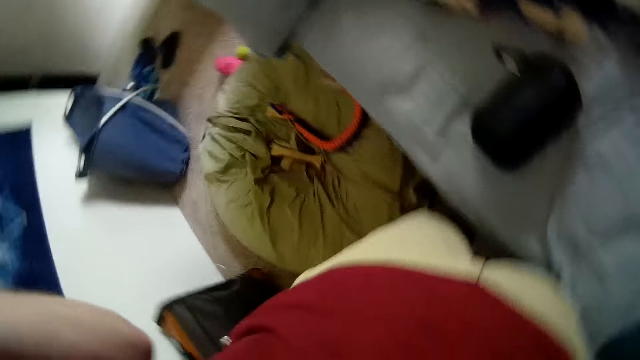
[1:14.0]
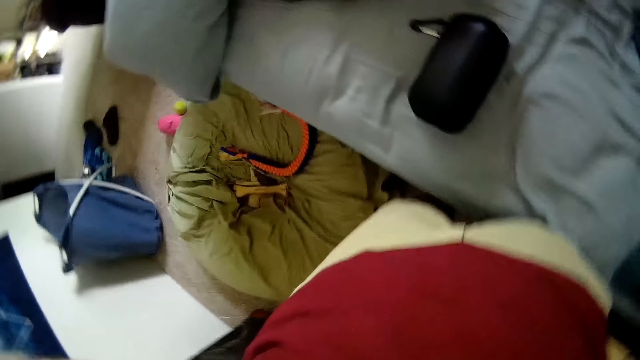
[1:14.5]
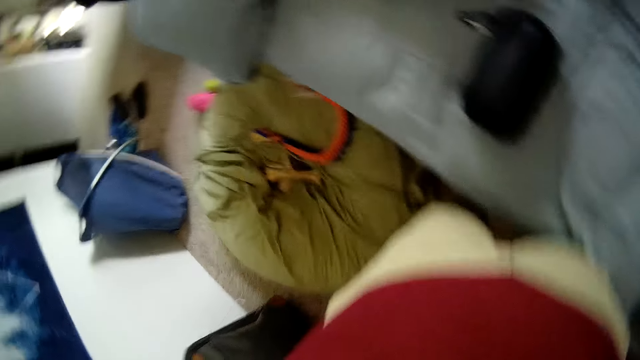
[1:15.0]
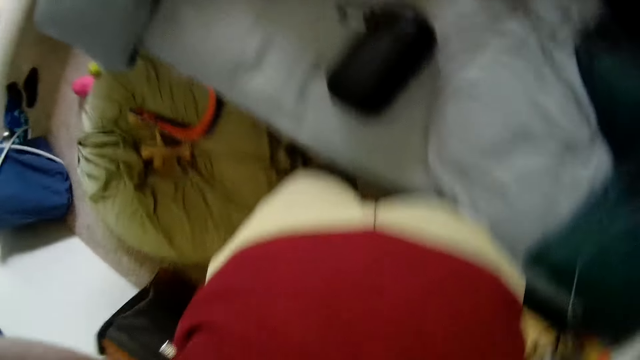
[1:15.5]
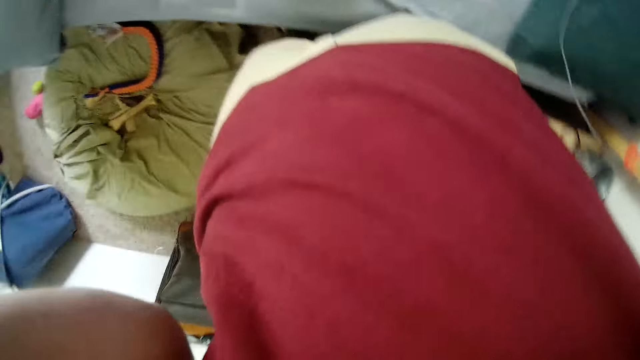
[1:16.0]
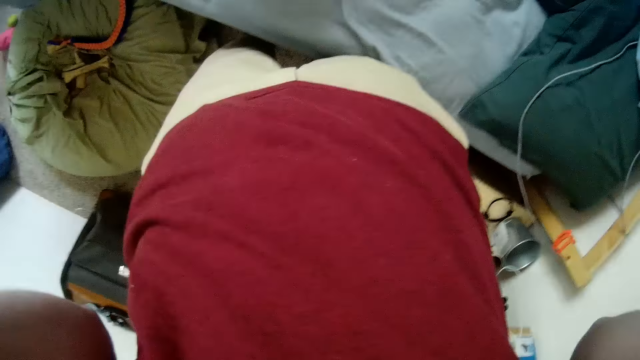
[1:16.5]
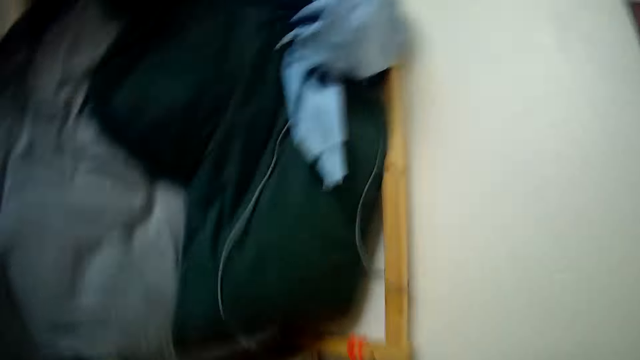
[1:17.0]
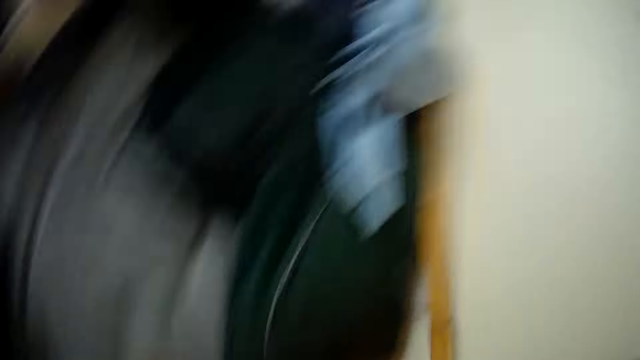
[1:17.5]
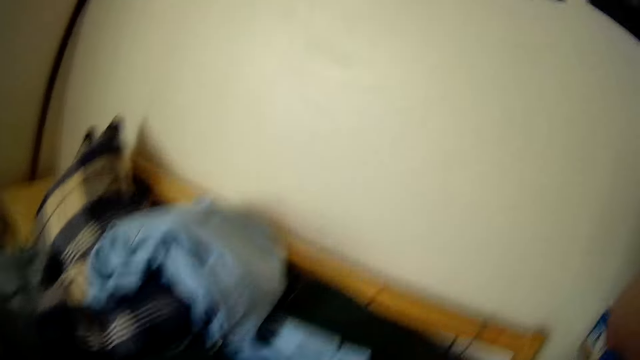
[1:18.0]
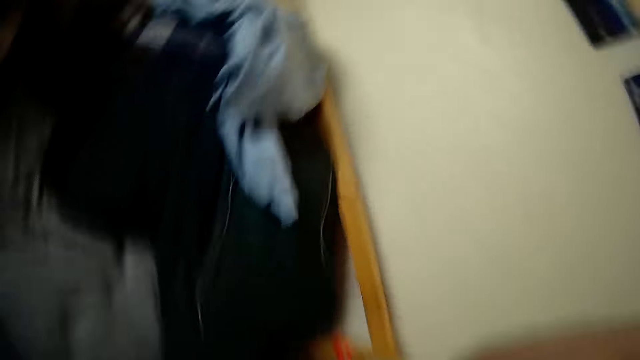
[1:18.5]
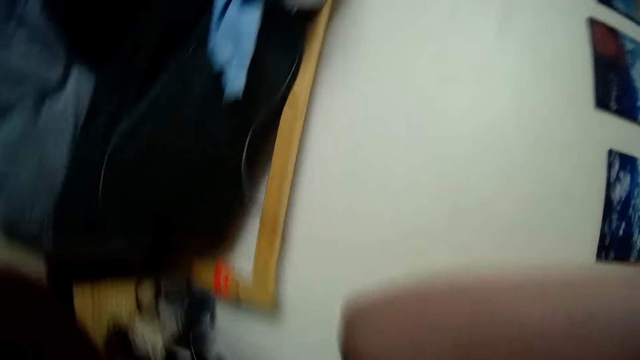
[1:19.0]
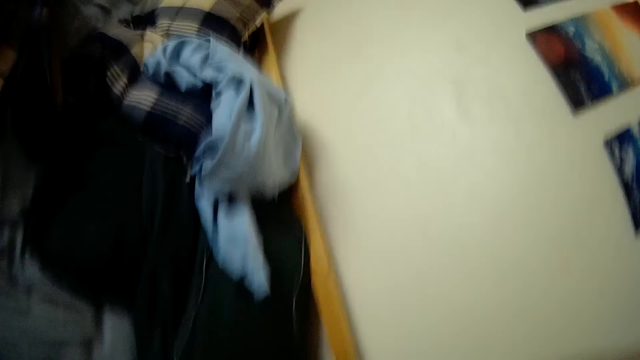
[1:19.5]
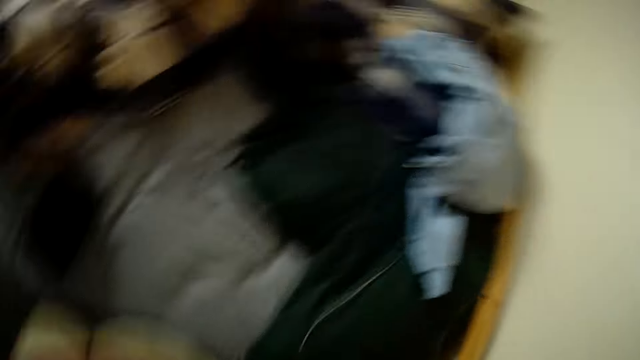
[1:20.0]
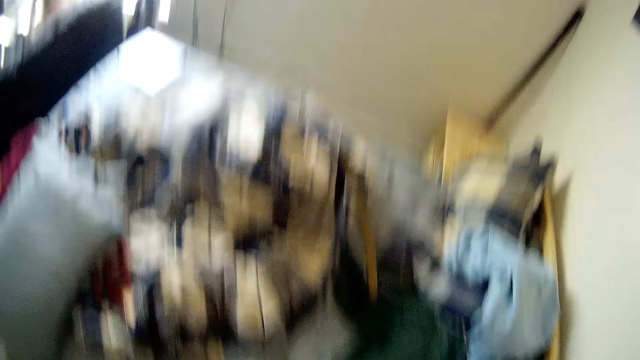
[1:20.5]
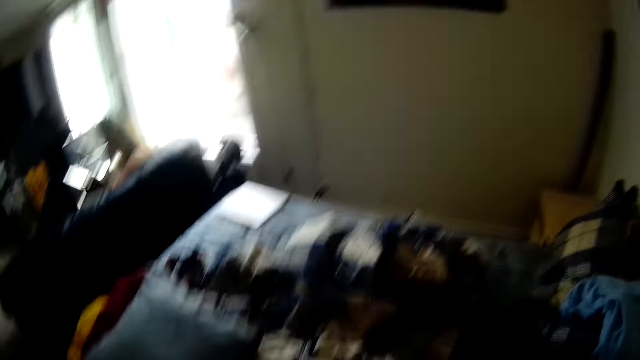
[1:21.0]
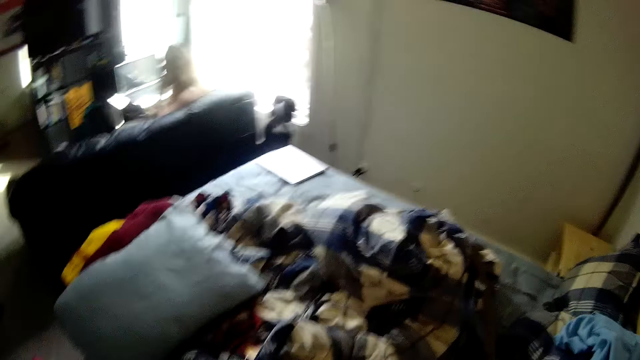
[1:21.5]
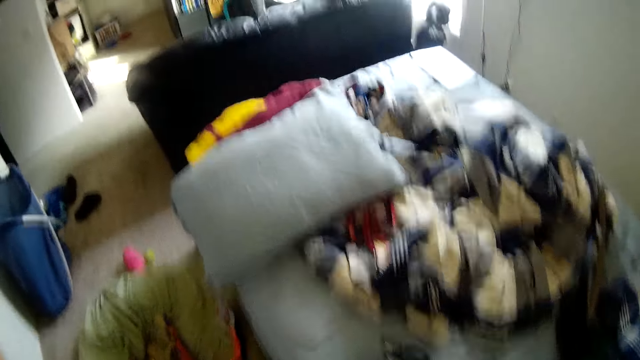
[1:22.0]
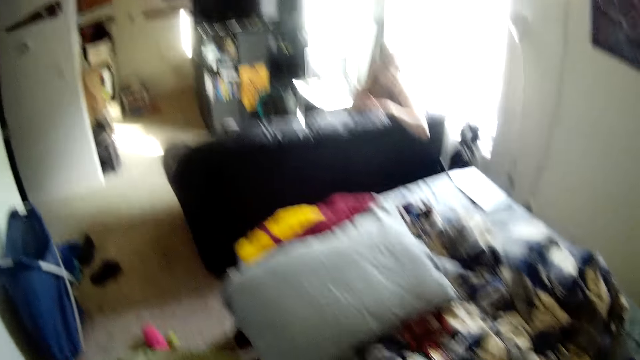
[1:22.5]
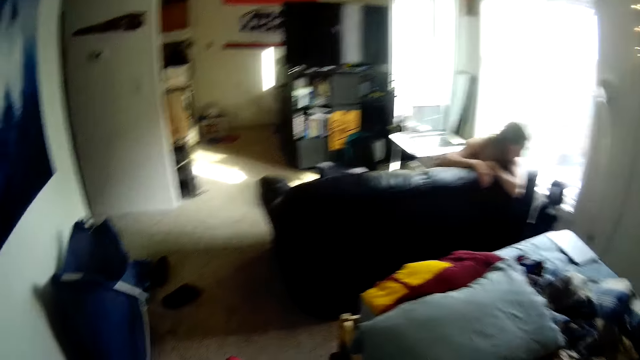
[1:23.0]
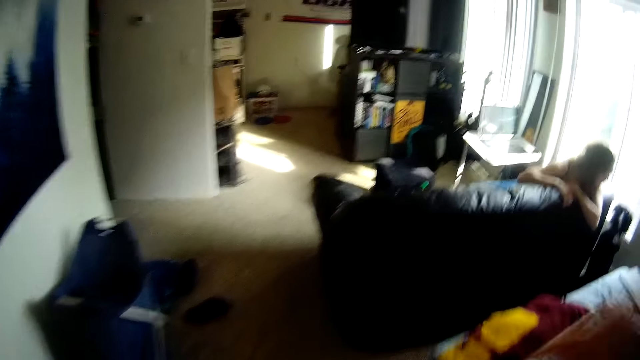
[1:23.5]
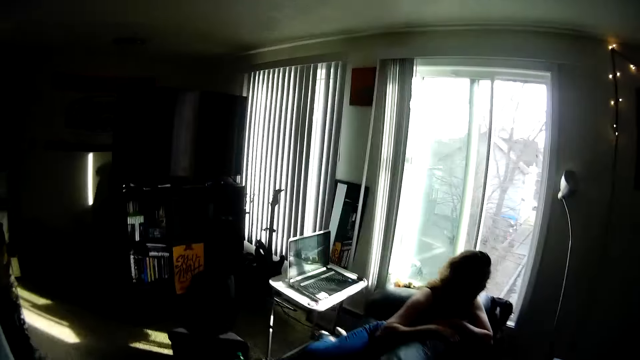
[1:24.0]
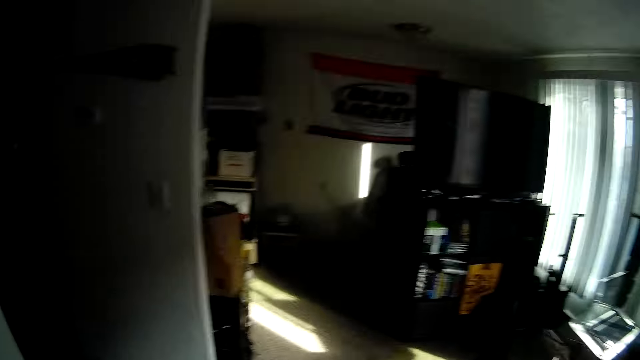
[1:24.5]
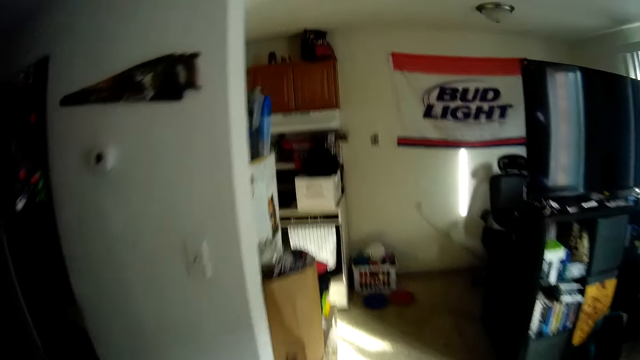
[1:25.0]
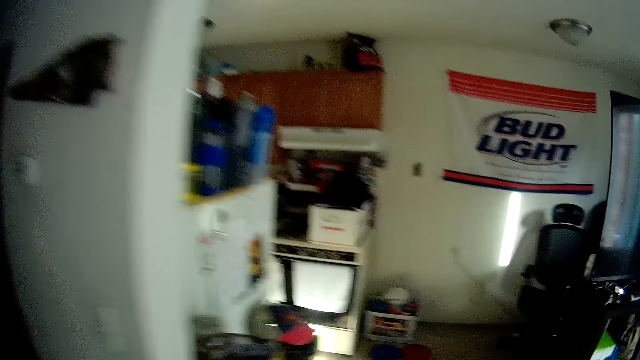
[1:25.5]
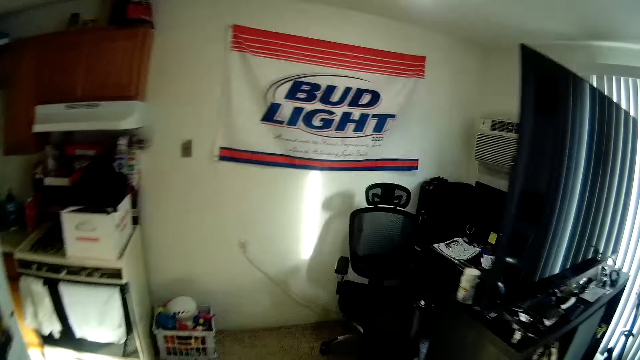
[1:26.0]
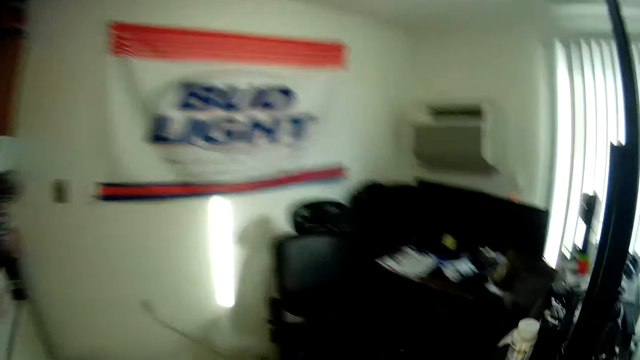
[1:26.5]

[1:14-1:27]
The woman turns around and bends over the chair. The camera wearer moves around the house. They walk into a gaming space.

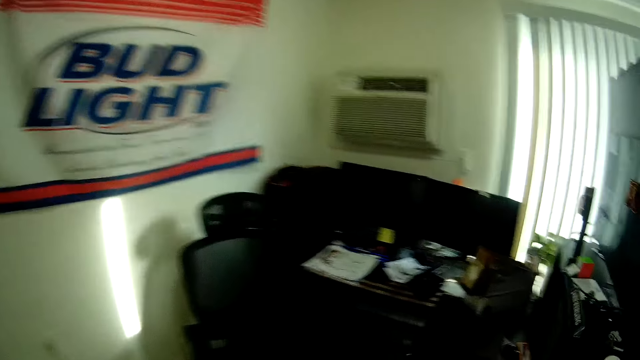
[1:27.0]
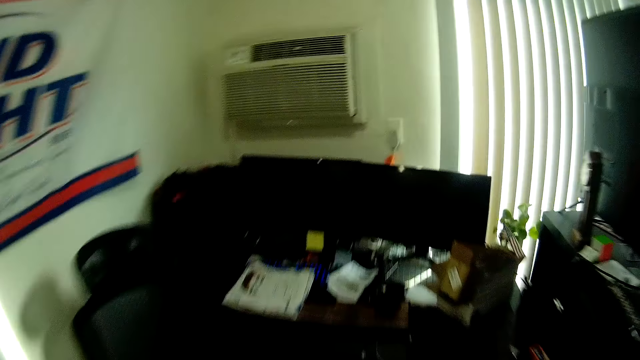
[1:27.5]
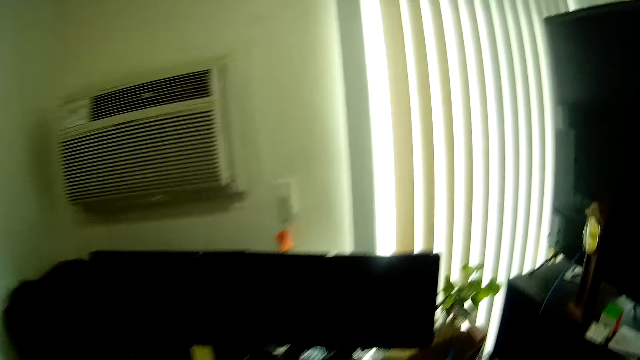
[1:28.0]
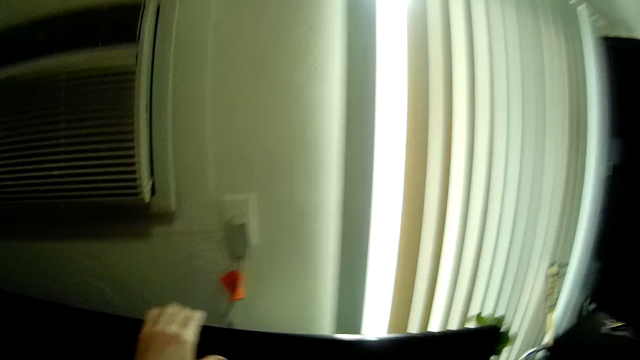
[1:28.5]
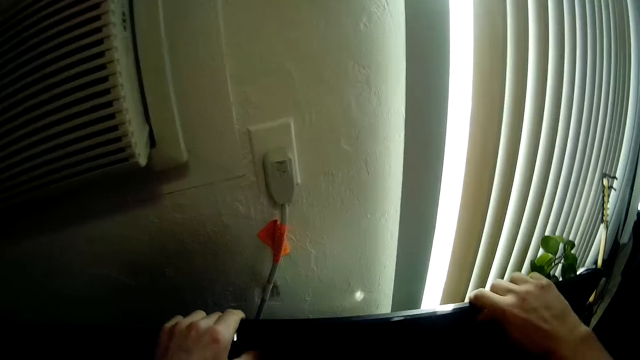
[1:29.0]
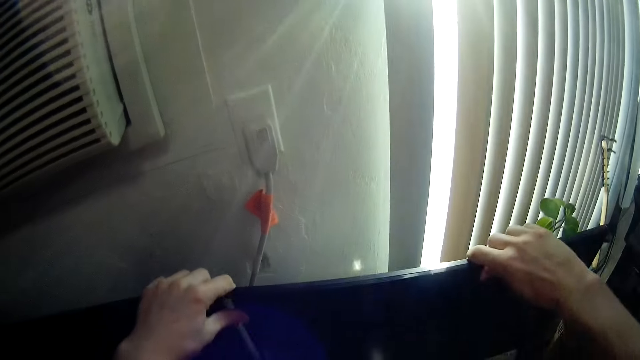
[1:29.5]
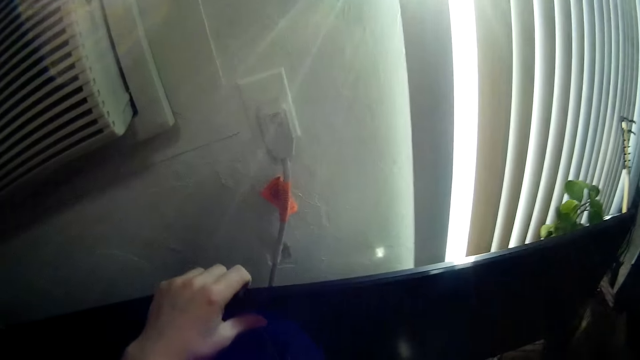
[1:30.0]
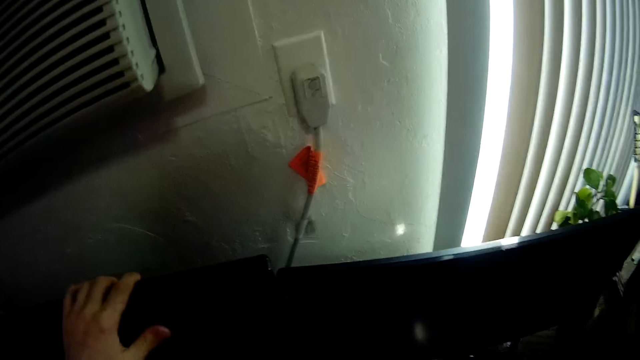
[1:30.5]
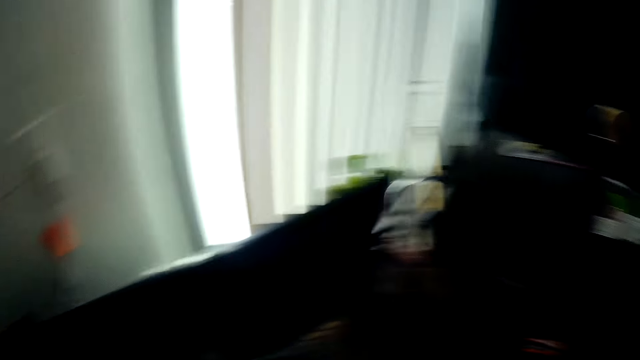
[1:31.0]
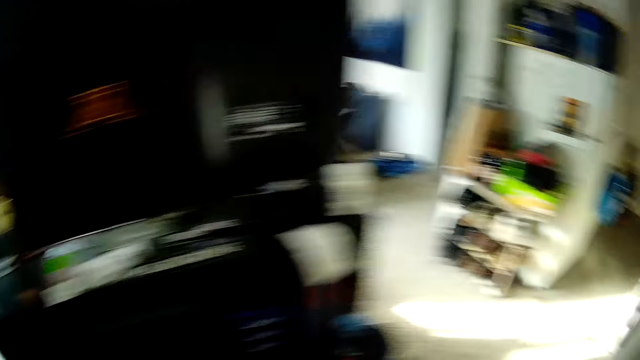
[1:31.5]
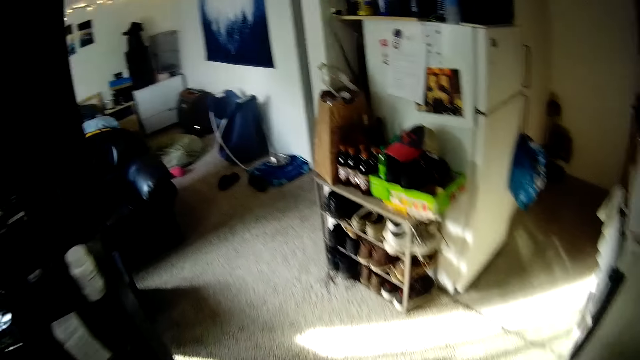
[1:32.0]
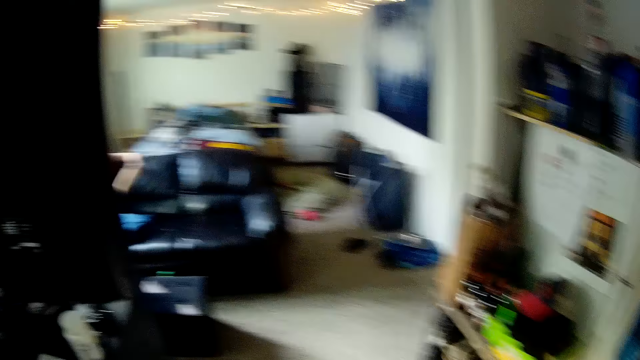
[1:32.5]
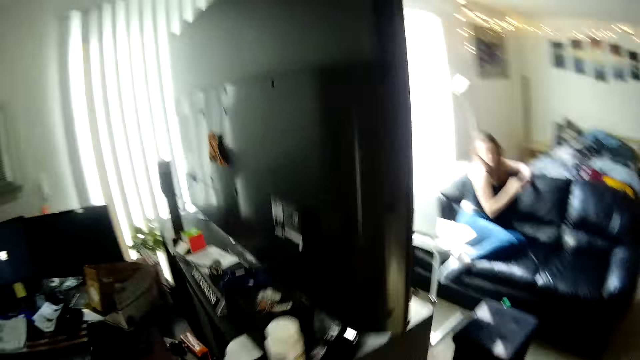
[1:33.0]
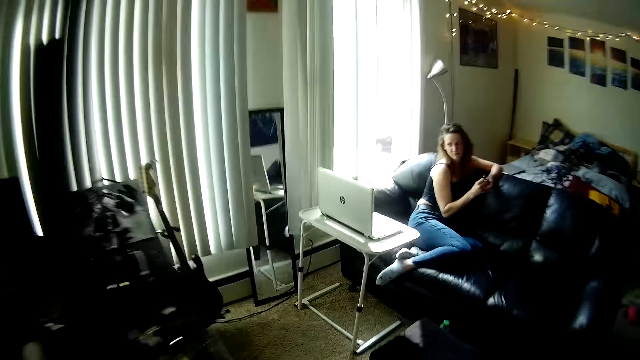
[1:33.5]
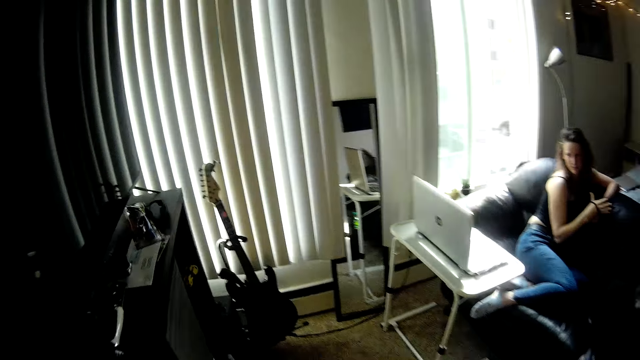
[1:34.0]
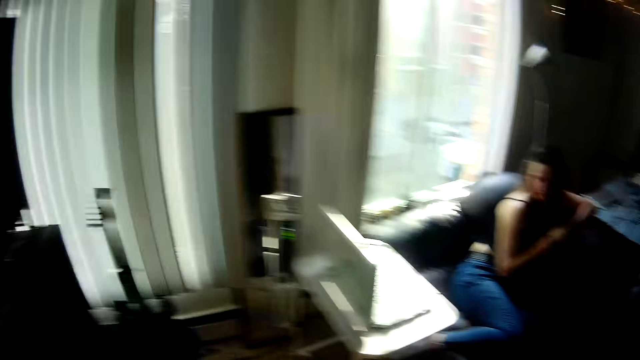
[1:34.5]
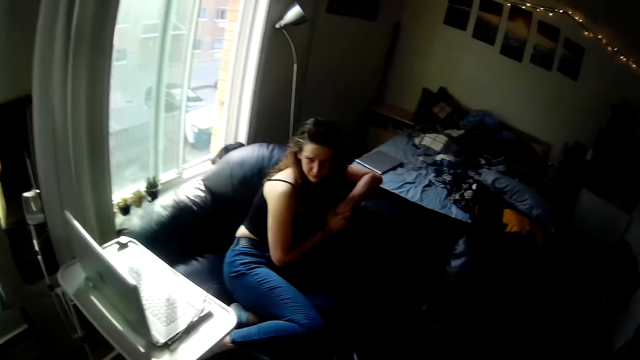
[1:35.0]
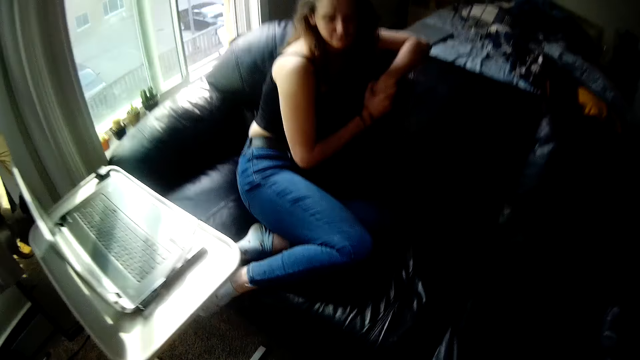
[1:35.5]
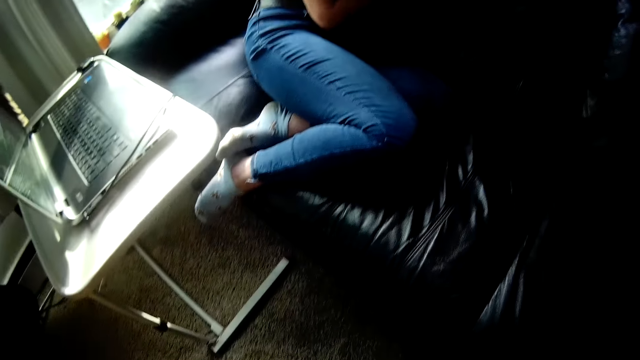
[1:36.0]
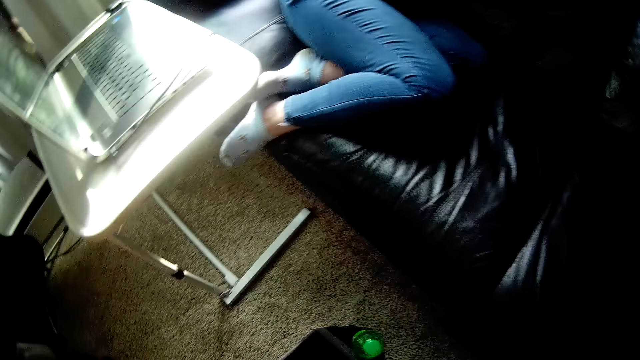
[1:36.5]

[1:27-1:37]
The camera wearer holds a television with both hands. They touch the computer monitors. They move around the house. They walk towards the woman. The woman sits on the couch. The camera wearer moves around the house.
